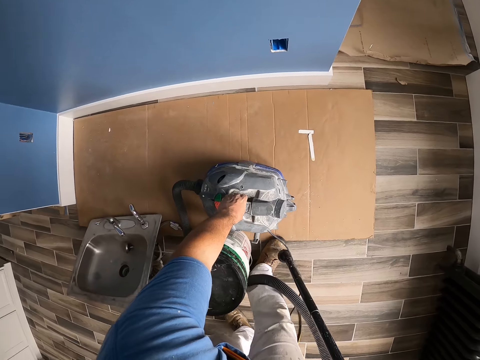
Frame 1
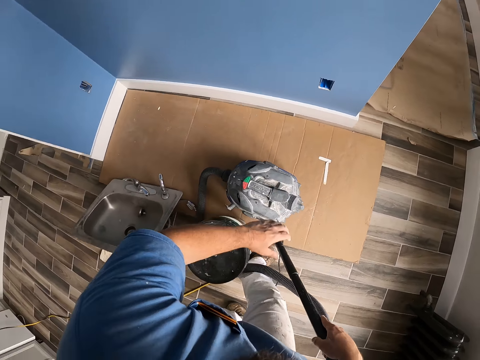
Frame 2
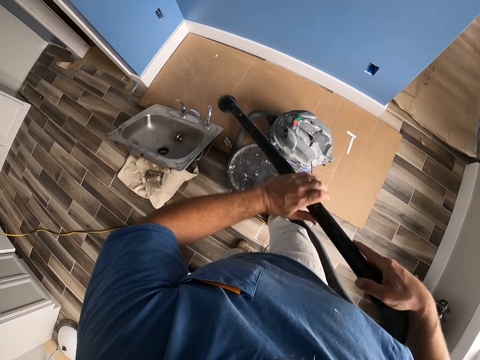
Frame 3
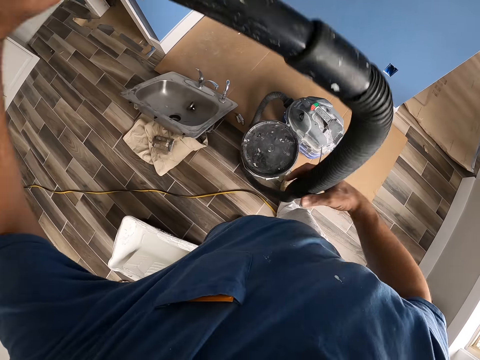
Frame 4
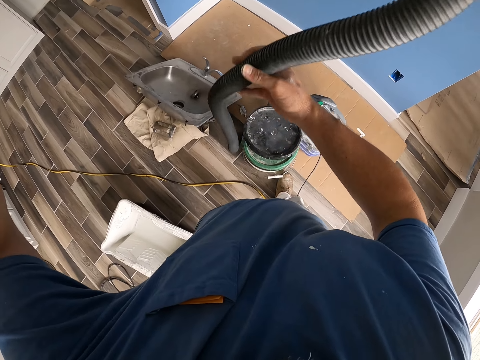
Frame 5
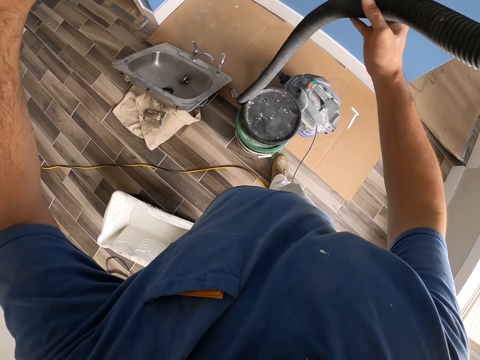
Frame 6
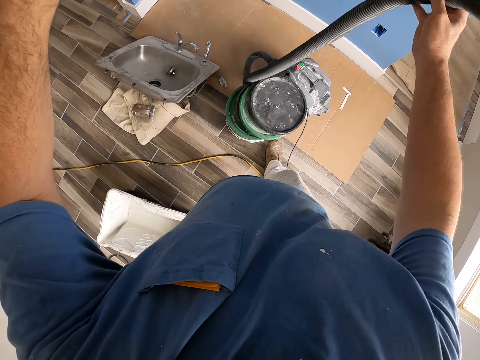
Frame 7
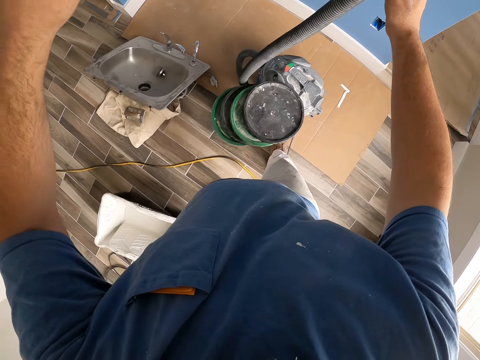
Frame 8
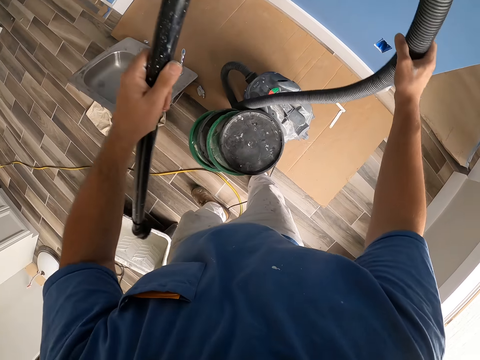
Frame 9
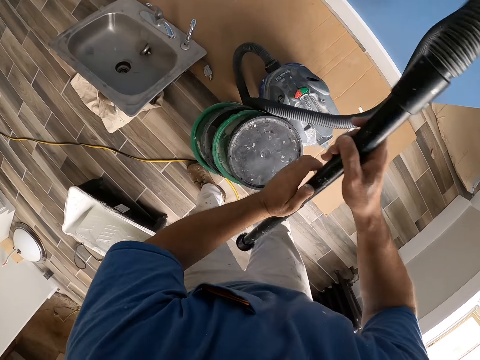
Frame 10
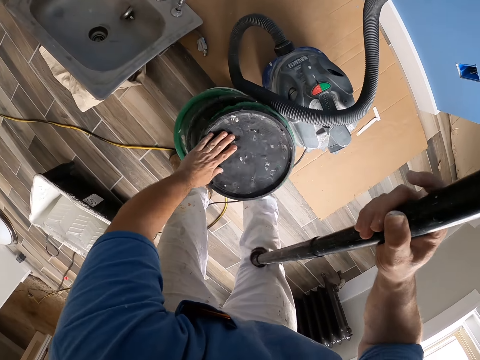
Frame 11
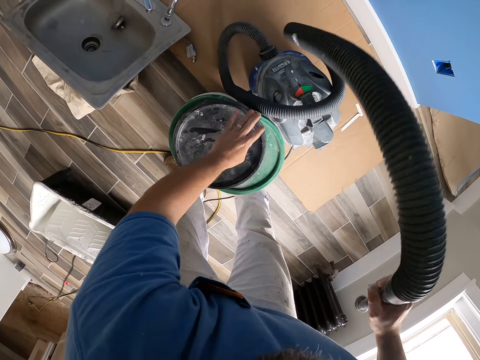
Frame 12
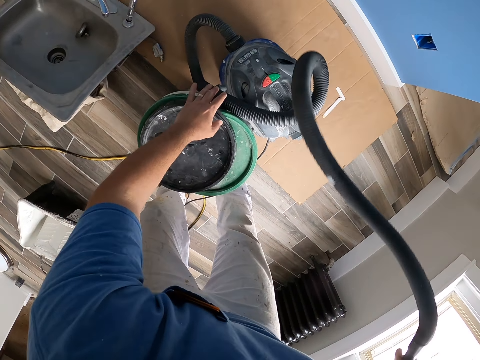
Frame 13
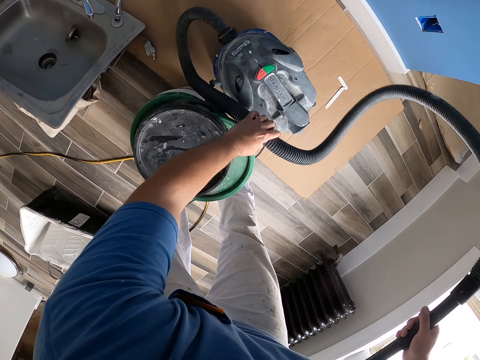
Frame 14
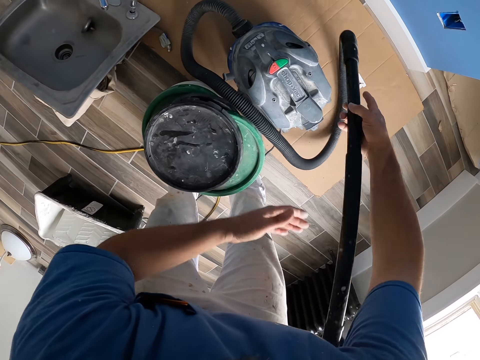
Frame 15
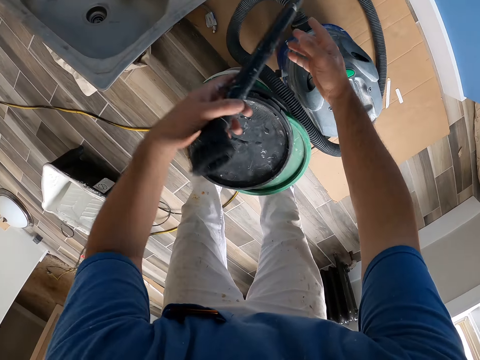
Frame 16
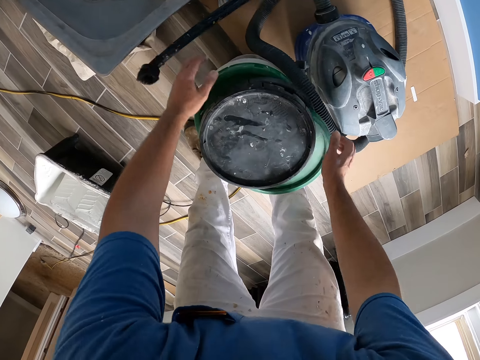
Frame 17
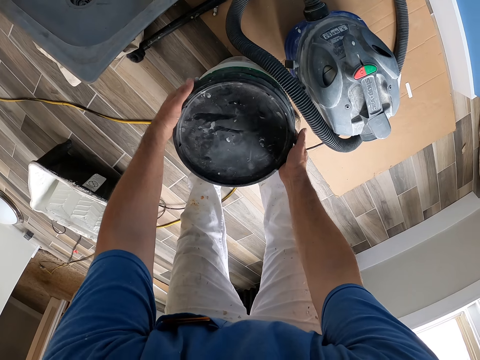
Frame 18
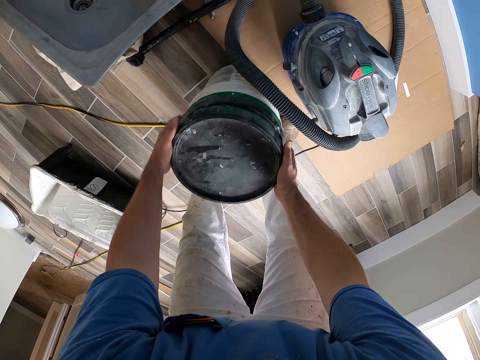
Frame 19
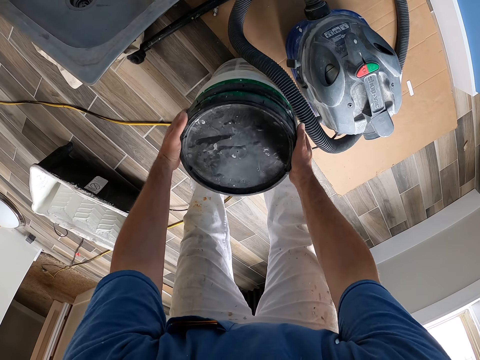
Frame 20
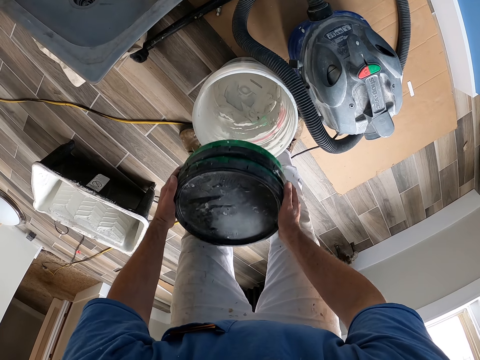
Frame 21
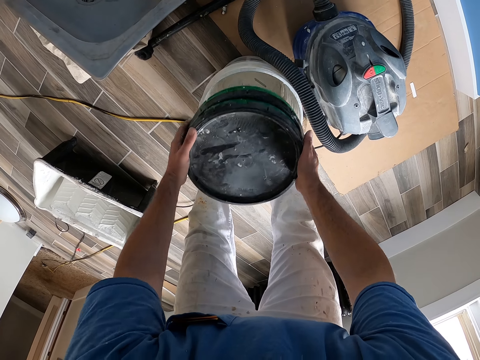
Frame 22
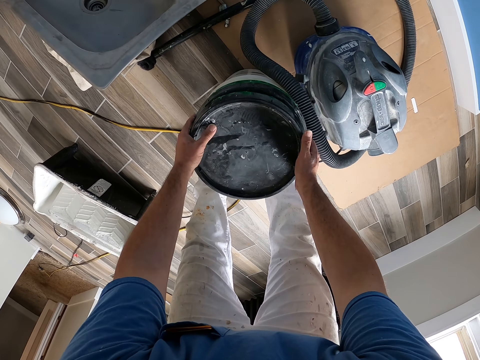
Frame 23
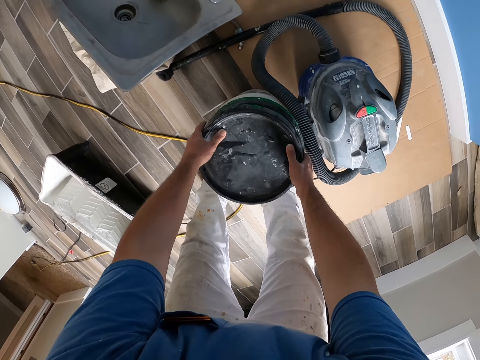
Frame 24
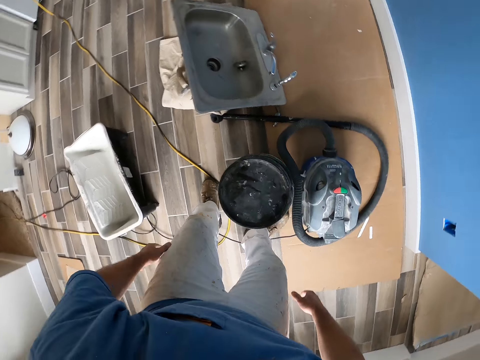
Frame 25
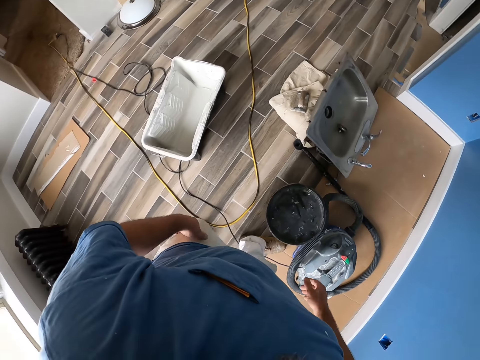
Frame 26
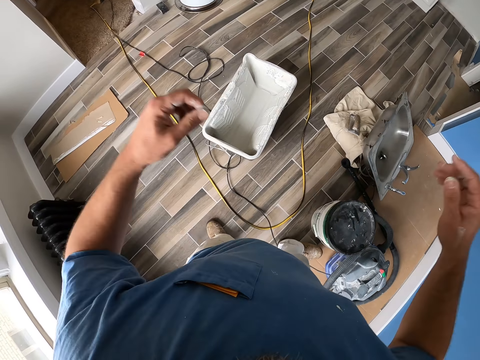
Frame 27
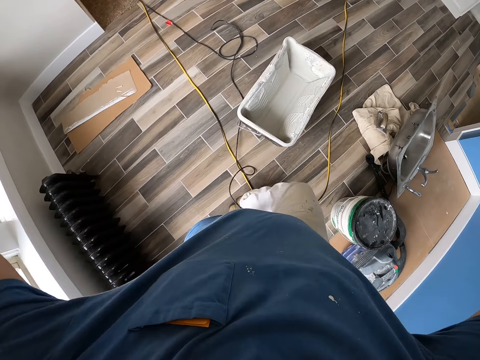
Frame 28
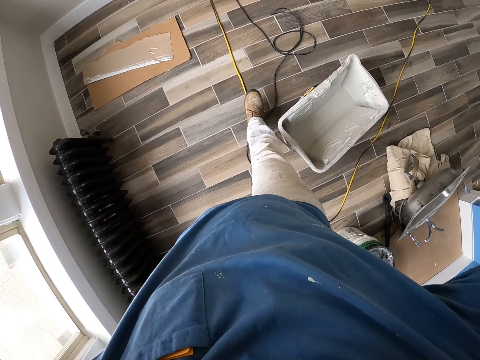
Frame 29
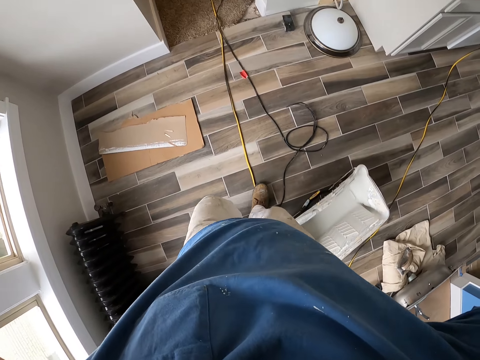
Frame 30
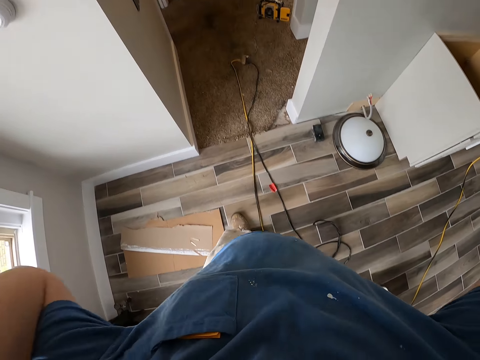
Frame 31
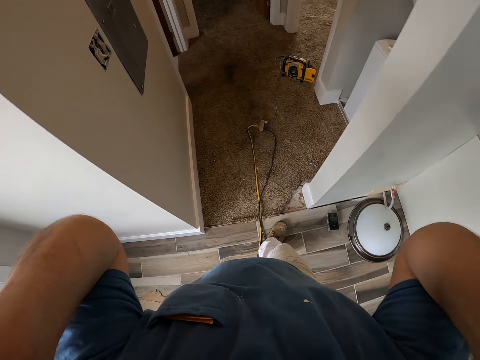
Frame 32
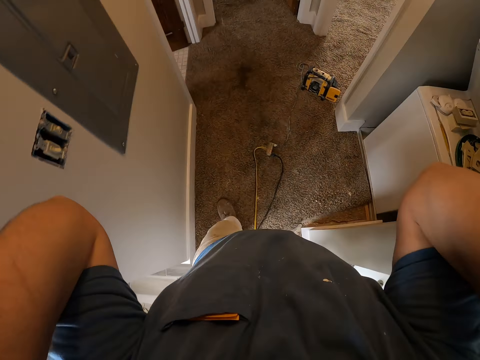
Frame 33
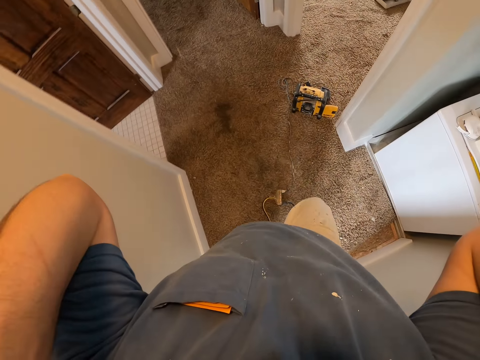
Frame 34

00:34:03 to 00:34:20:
The camera wearer drops the vacuum cleaner on the floor. He pulls the vacuum cleaner hose with both hands. He adjusts the covers on a bucket with his left hand. He wraps the vacuum cleaner hose around the vacuum cleaner machine. He drops the vacuum cleaner hose on the floor. He adjusts the covers on the bucket with both hands. He picks the bucket lids. He opens the bucket. He places the bucket lids on the bucket. He brushes his left hand on his trousers. He looks around the apartment and walks around the apartment. He raises his hands up. He walks into a room.

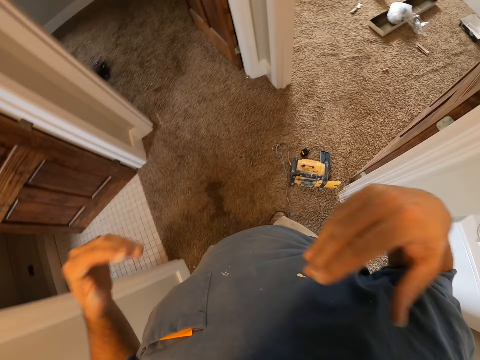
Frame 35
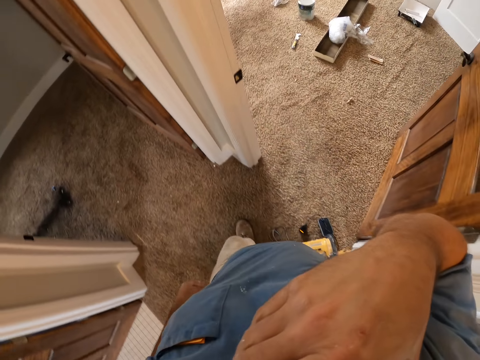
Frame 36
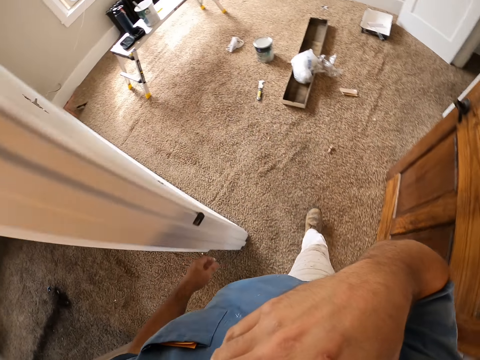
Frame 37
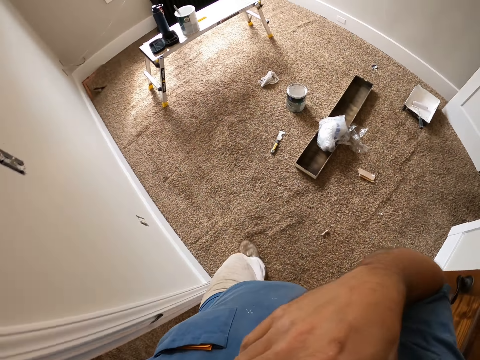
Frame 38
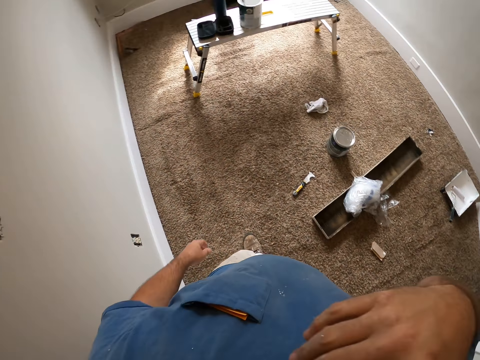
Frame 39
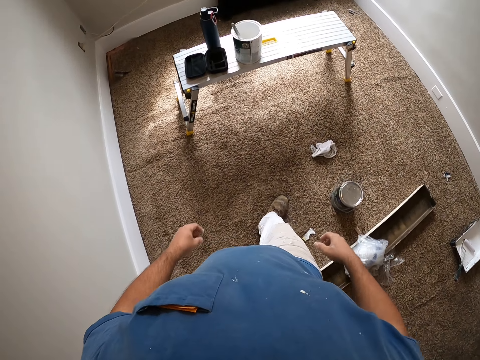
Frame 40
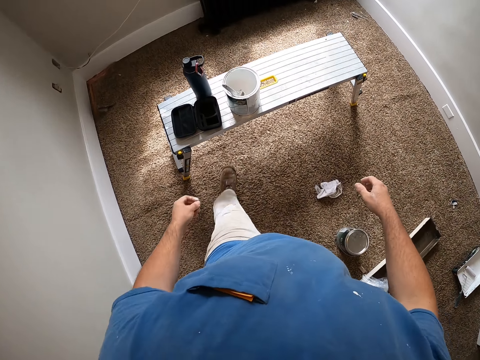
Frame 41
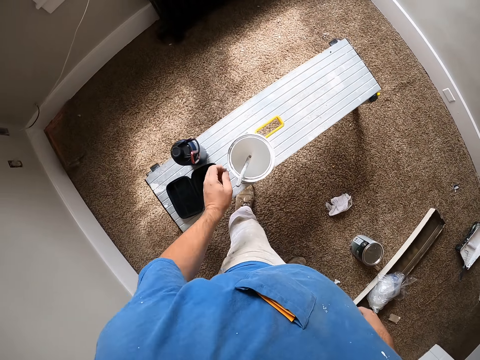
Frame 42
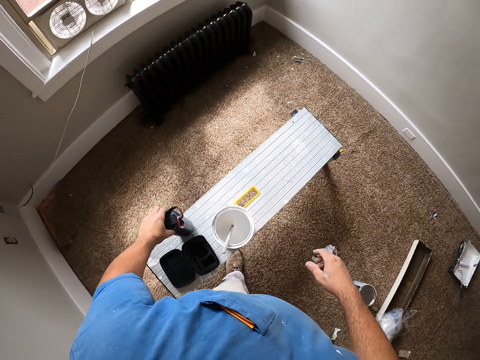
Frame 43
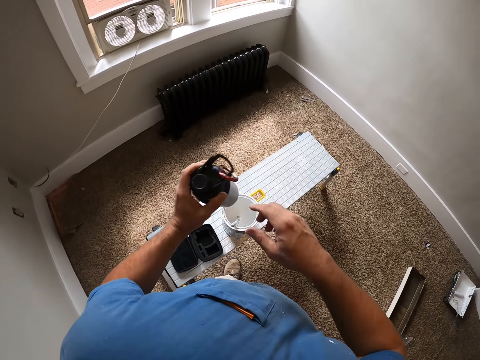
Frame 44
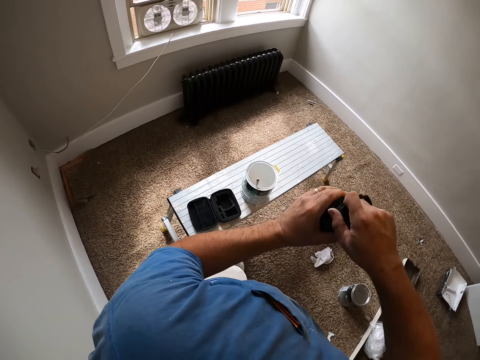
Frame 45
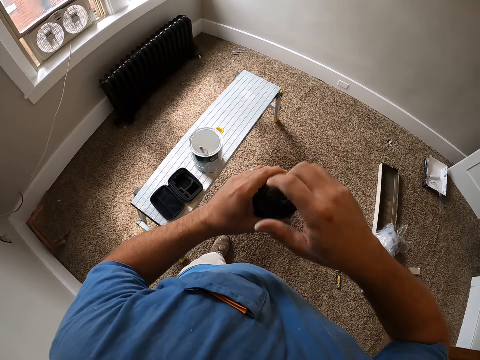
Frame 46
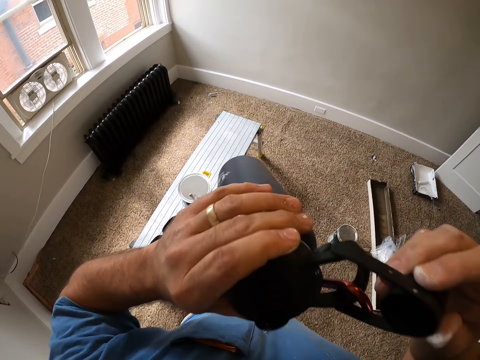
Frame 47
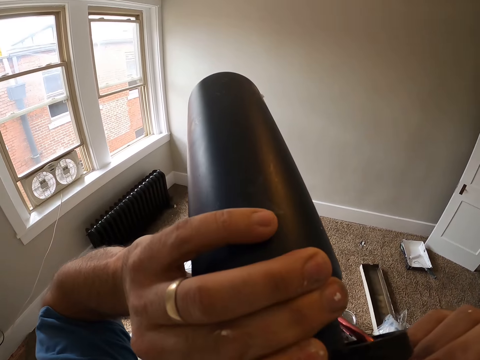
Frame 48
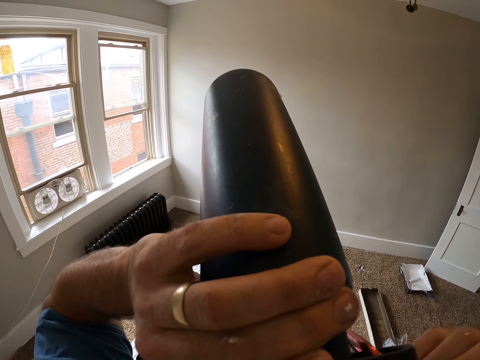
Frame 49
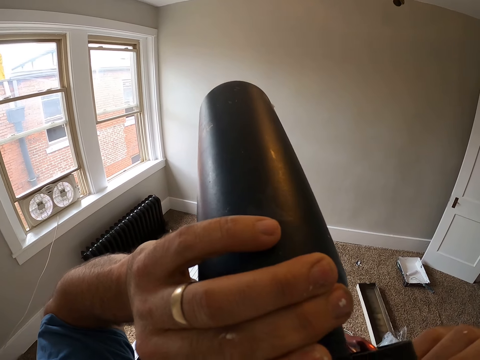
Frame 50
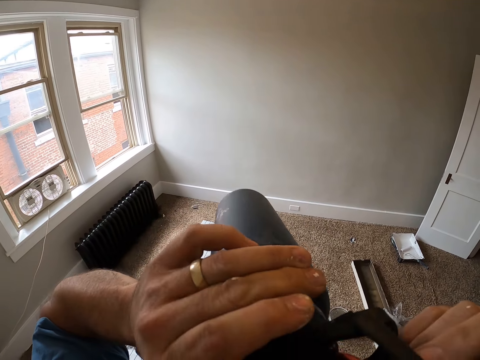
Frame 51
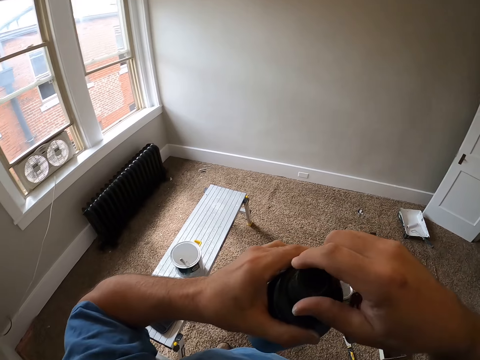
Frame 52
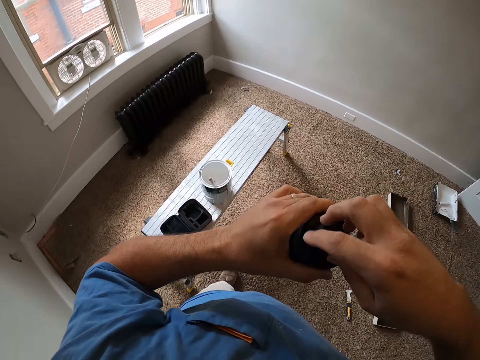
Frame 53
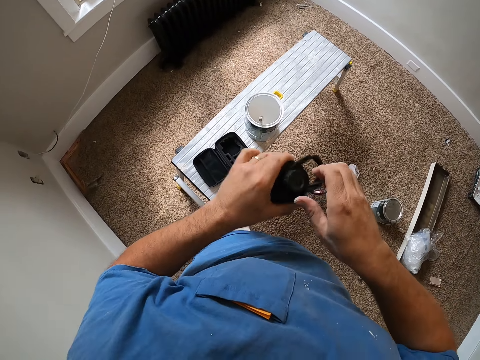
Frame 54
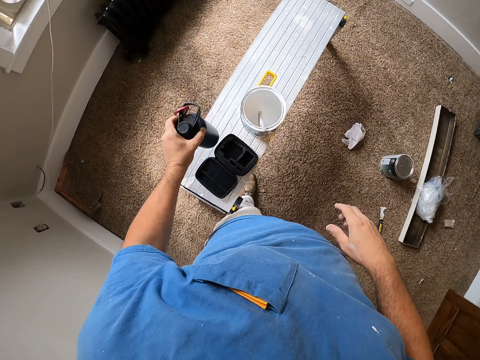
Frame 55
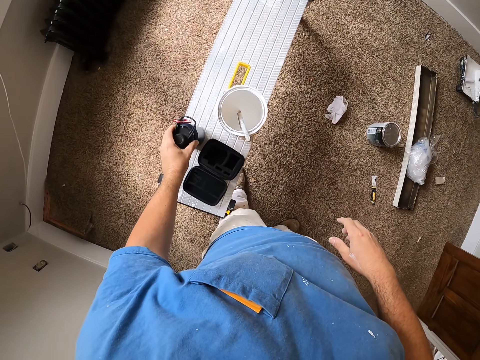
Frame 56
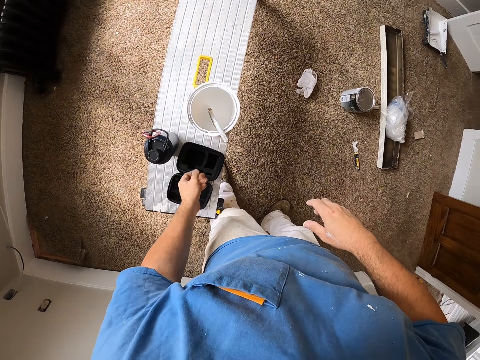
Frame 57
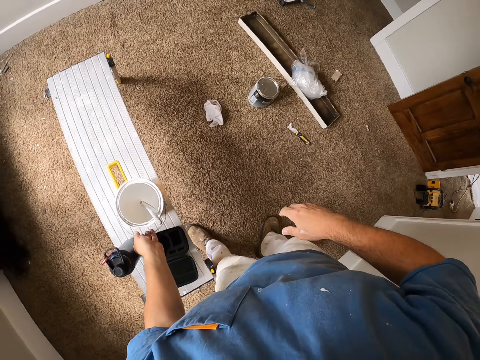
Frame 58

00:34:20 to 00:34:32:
The camera wearer touches his face with his right hand. He walks around the apartment. He picks up a bottle from a work bench with his left hand. He opens the bottle. He drinks from the bottle. He closes the bottle. He drops the bottle on the work bench. He picks a container from the bench.
